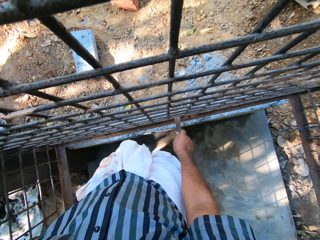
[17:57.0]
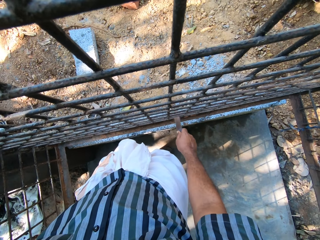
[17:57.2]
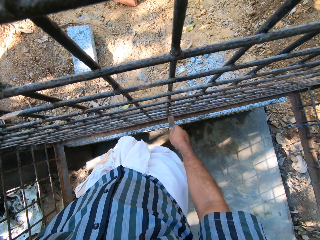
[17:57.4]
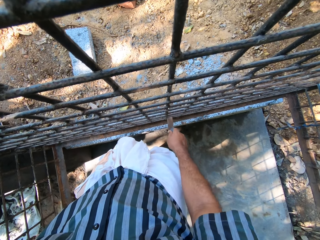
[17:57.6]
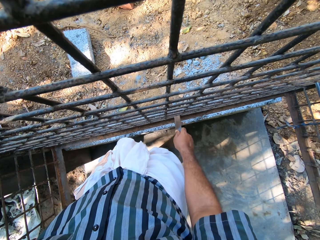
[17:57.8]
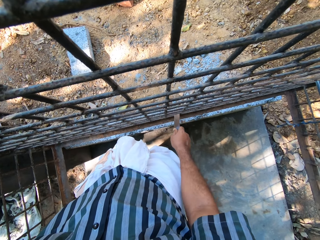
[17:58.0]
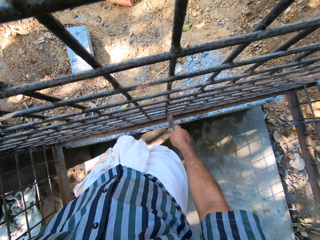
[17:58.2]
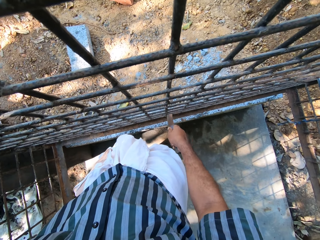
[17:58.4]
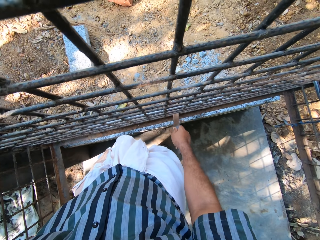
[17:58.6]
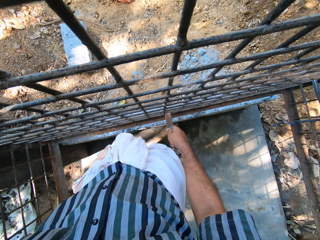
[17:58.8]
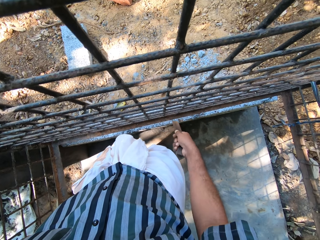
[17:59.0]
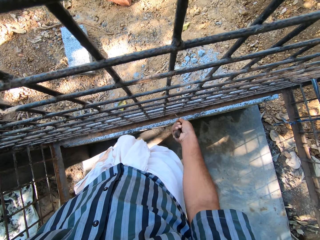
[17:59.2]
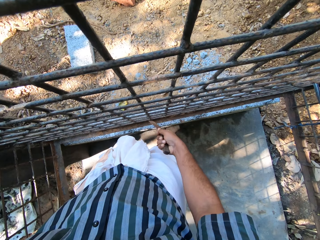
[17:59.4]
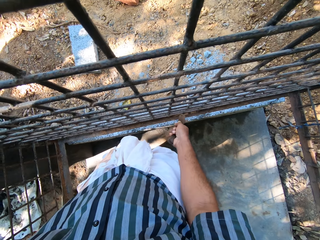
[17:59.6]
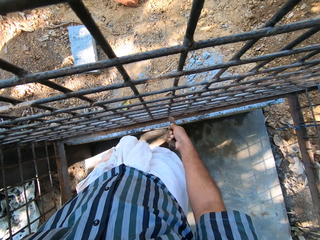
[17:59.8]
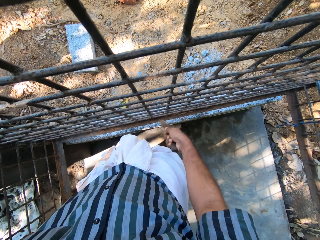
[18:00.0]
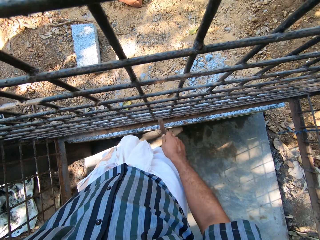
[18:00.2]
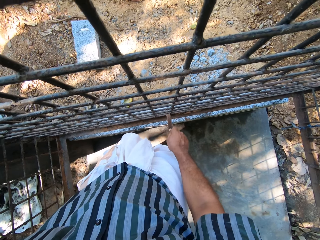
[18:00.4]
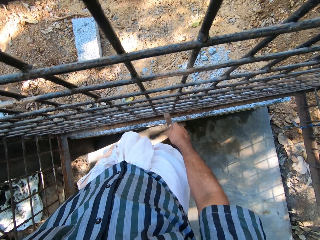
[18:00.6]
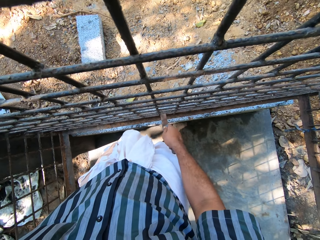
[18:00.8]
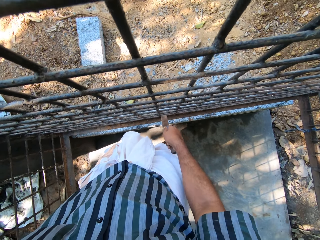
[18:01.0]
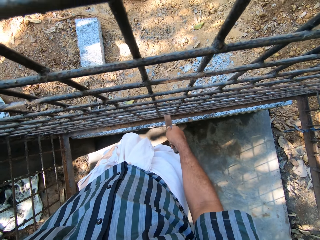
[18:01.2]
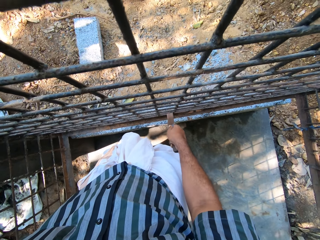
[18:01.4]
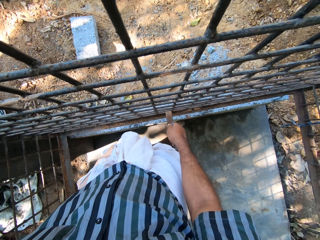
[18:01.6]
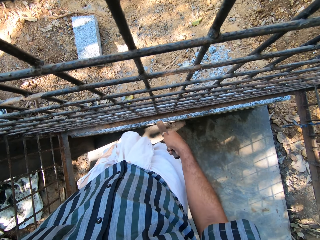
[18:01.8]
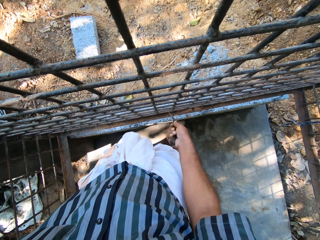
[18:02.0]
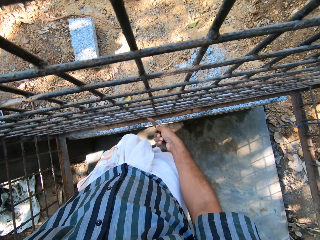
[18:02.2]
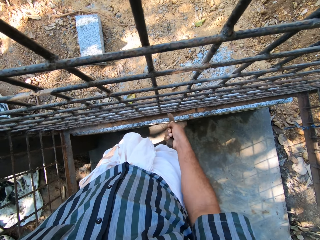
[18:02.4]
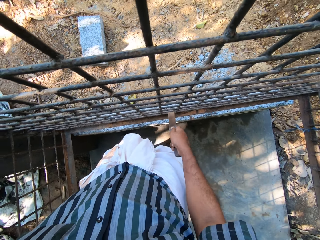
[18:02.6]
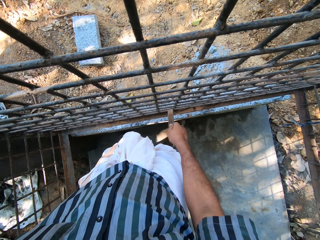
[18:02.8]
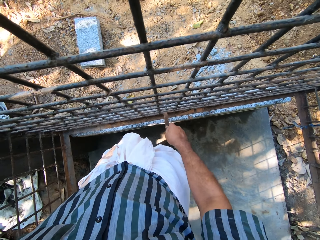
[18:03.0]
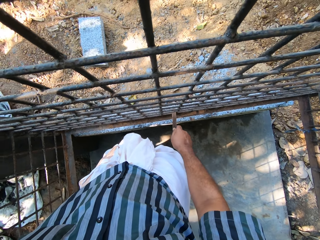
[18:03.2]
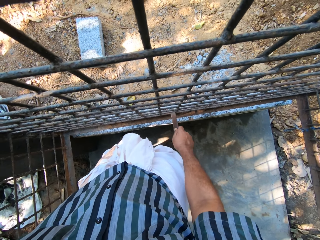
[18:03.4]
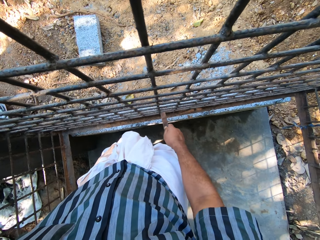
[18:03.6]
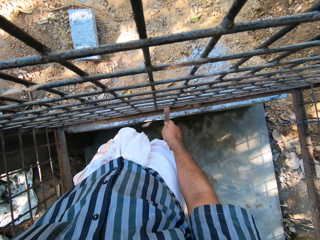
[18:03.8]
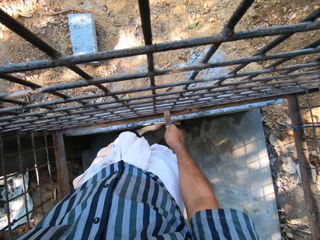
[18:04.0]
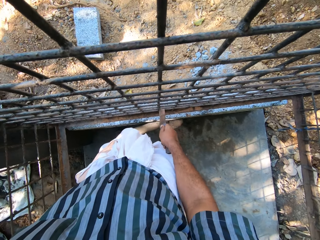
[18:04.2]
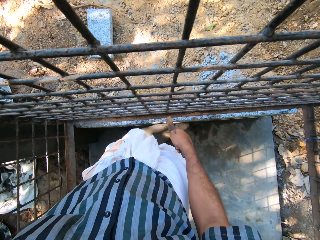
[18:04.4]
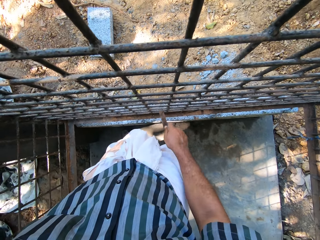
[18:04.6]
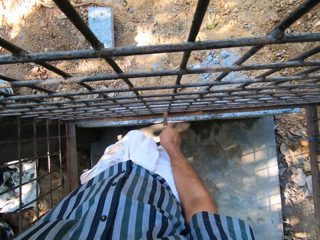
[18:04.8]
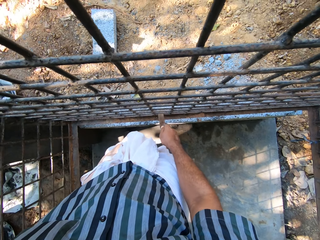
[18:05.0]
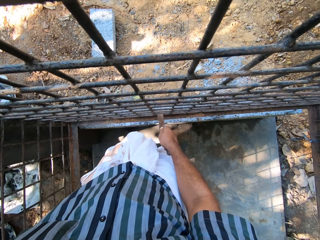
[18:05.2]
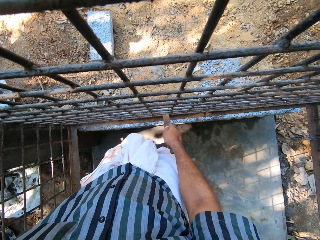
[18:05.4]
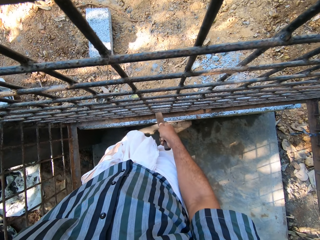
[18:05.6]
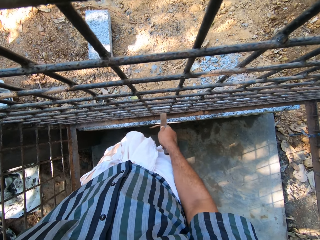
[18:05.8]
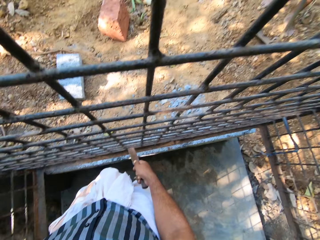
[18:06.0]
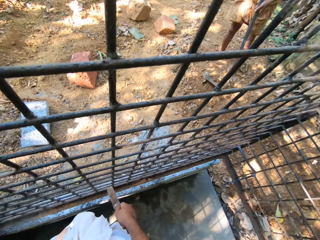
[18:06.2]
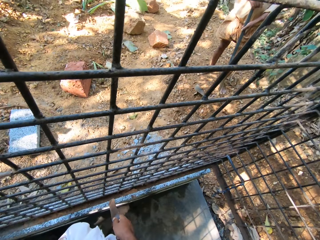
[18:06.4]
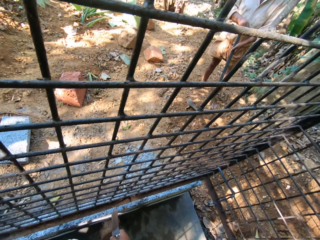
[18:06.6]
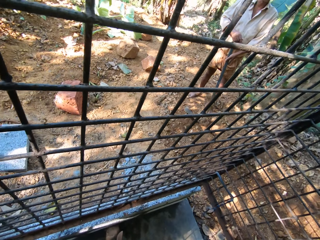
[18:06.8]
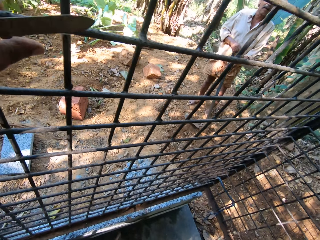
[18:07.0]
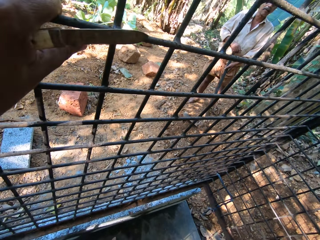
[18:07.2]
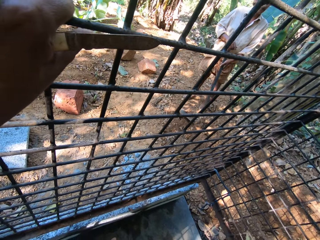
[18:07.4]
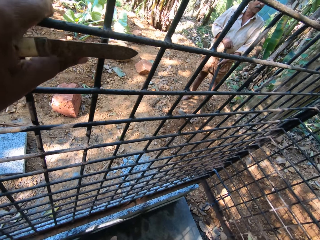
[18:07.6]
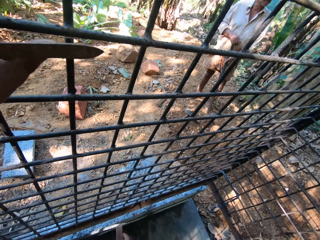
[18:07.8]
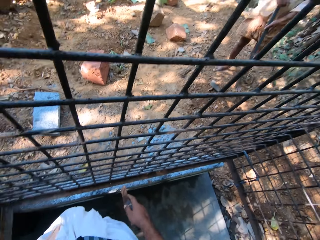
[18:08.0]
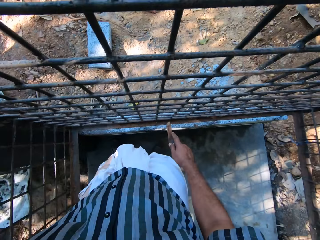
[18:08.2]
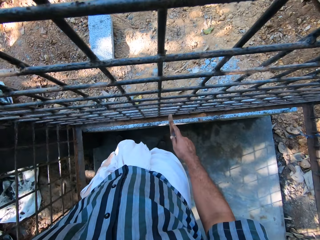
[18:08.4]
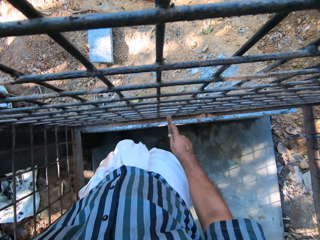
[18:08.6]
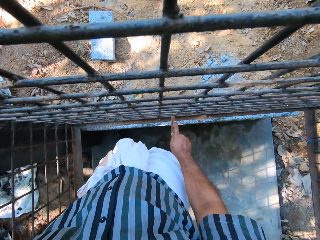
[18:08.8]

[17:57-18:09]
A man interacts with another man. The camera wearer scrubs a metal grill. They look around.

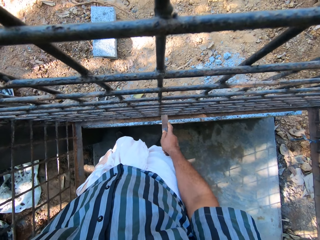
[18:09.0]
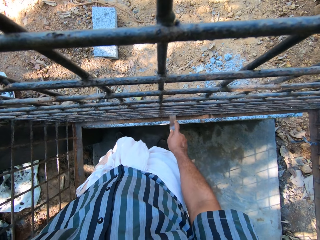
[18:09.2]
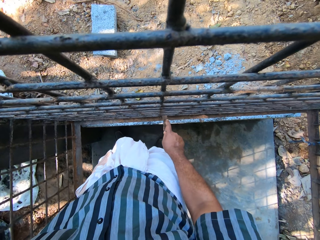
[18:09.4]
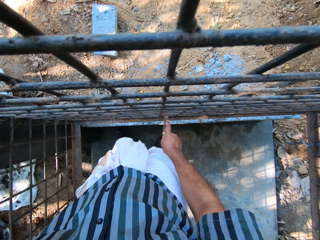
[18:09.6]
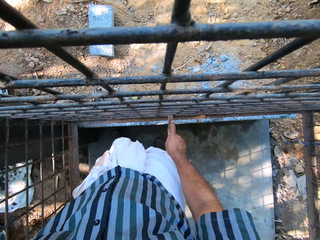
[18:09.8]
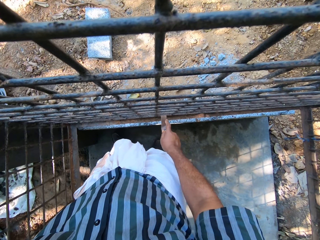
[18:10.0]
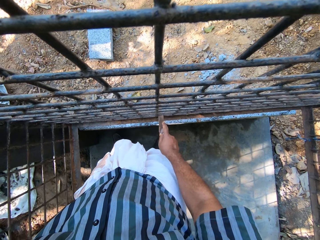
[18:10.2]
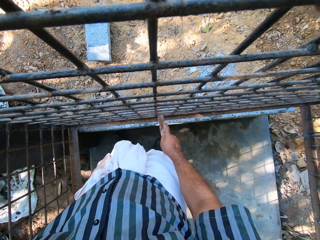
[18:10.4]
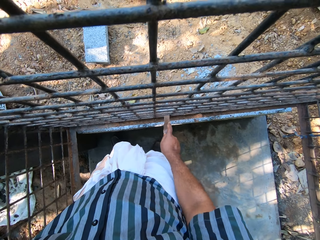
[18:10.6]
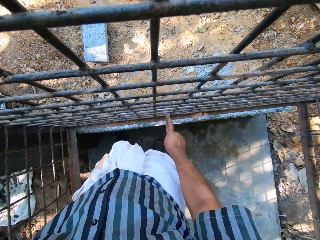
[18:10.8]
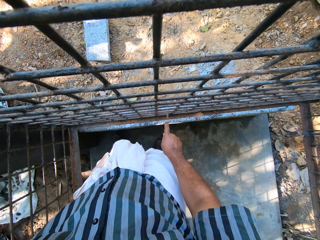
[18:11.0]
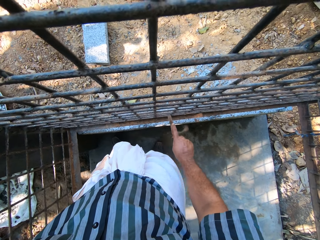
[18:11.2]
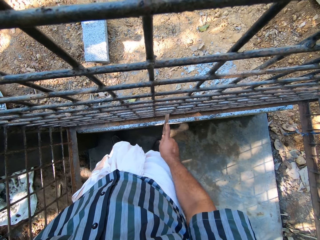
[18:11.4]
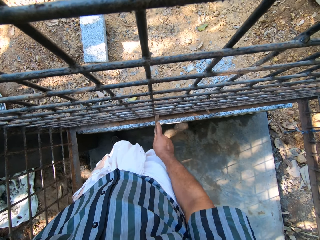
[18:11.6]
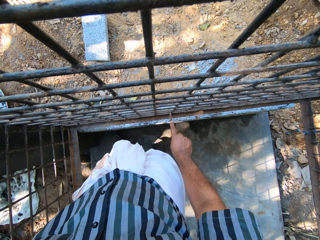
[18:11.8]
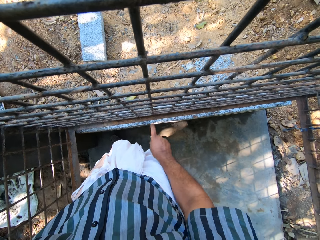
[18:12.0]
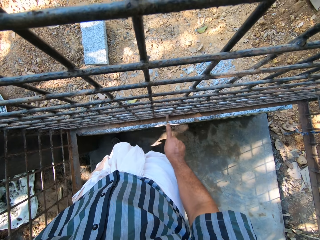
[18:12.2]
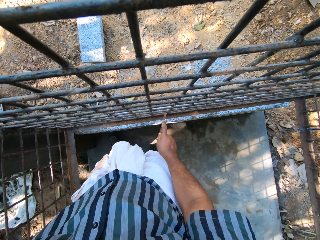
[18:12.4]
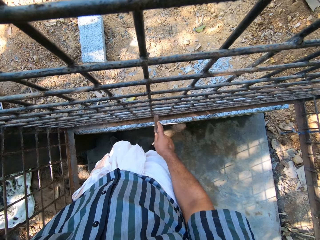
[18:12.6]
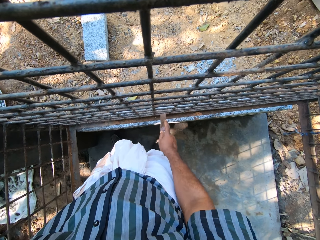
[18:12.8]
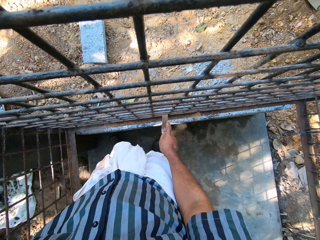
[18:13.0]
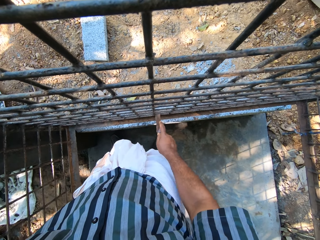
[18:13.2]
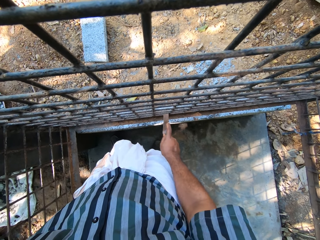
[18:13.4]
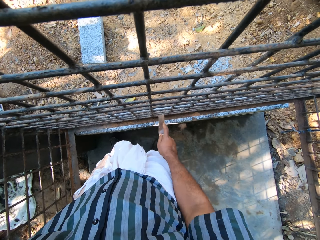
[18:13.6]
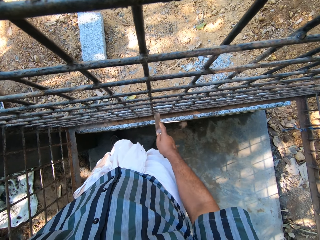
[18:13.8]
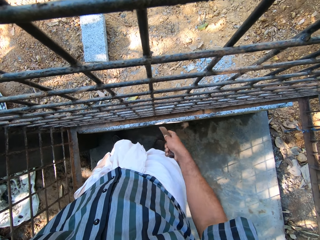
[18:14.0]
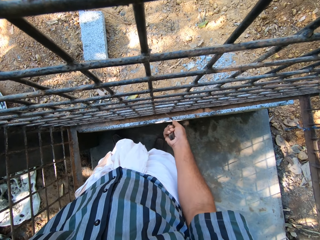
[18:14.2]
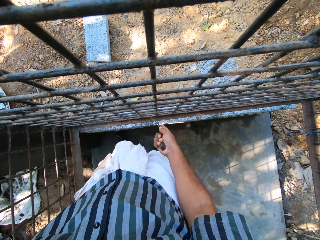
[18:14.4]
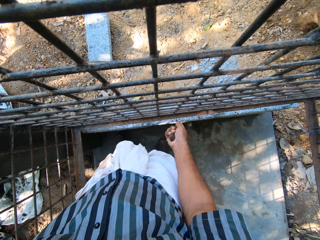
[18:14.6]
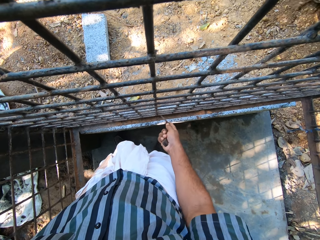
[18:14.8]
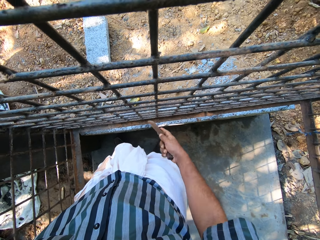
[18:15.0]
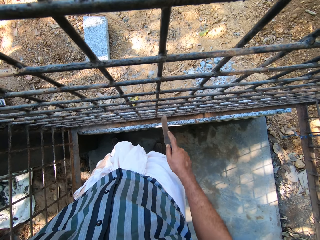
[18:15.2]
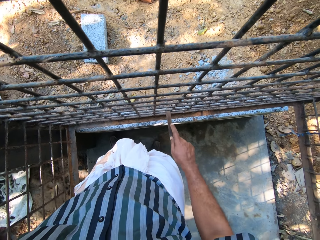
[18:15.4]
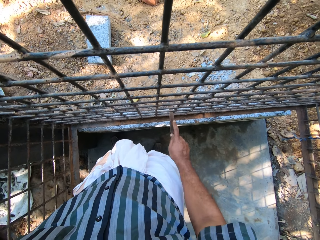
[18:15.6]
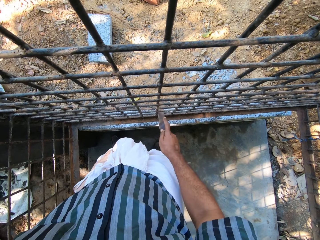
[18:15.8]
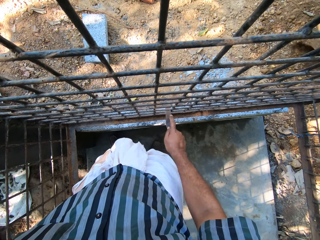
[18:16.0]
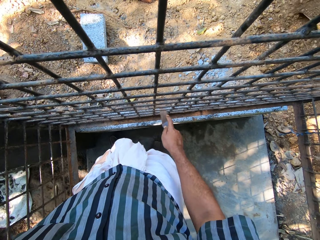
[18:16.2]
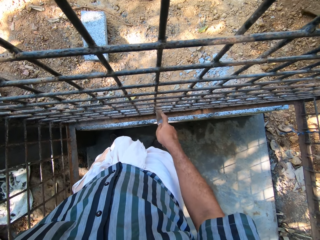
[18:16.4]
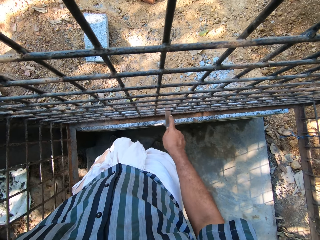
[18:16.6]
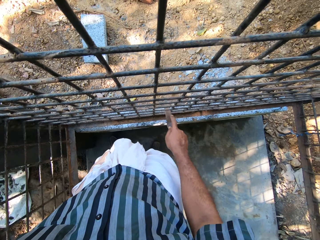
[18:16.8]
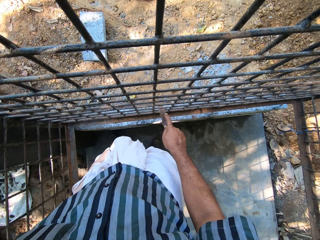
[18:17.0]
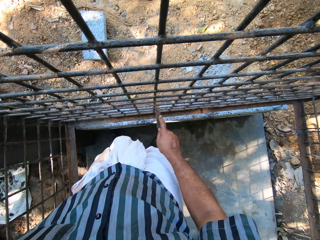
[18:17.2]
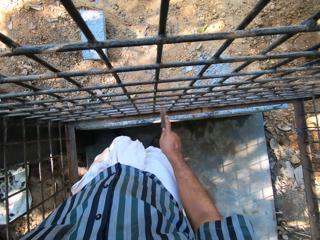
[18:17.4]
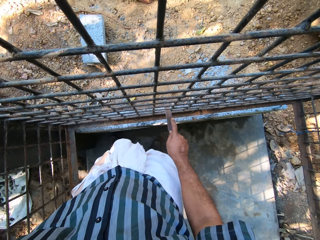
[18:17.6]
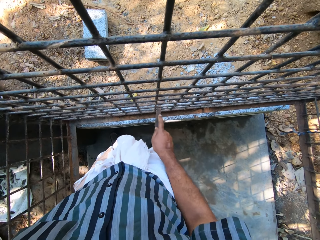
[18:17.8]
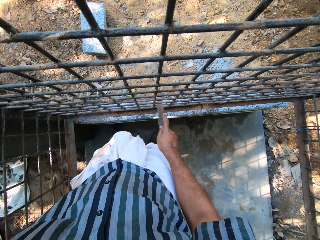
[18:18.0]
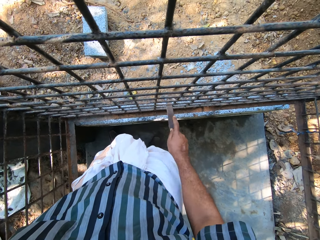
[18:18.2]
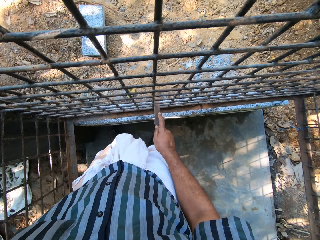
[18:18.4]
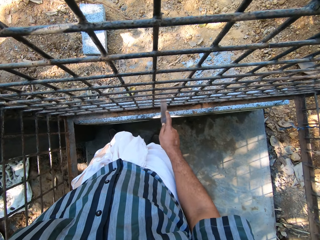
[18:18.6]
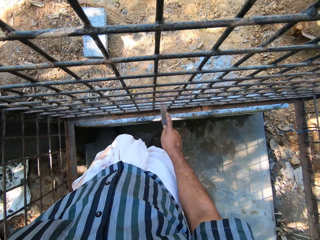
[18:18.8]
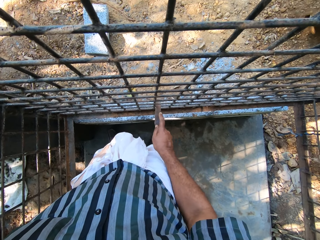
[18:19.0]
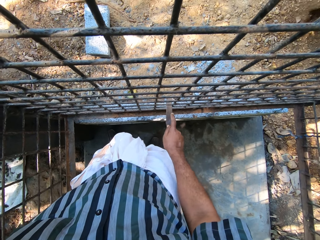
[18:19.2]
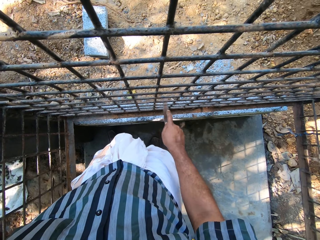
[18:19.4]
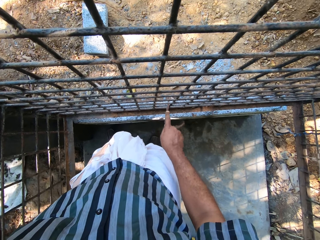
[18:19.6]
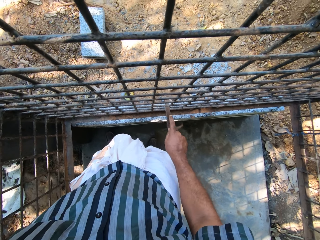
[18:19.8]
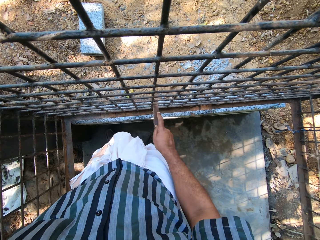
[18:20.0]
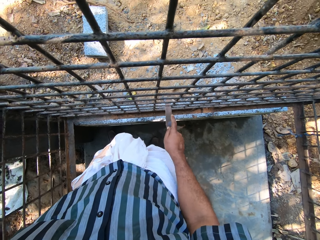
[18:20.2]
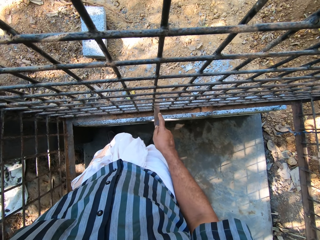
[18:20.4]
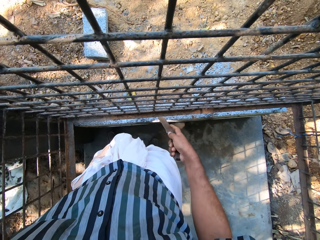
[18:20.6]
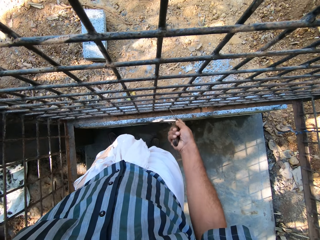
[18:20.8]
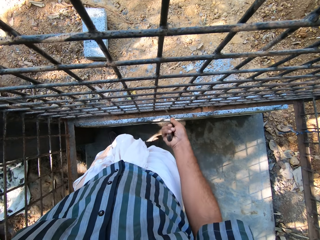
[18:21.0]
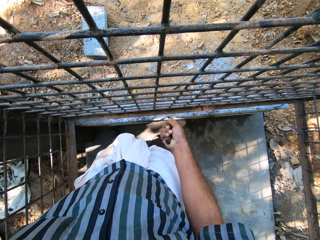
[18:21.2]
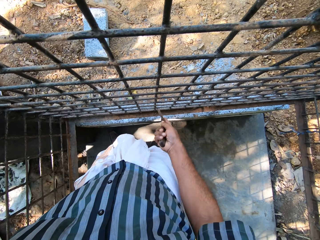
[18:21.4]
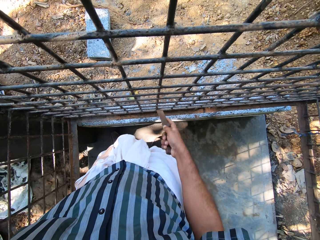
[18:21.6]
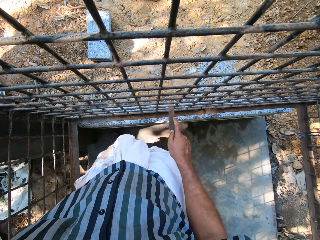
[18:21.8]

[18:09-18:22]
The camera wearer scrapes the cage with the knife in his right hand. A man converses with the camera wearer. The man digs the ground with the hoe in both hands.
